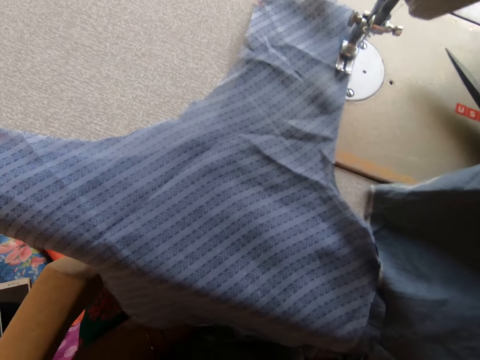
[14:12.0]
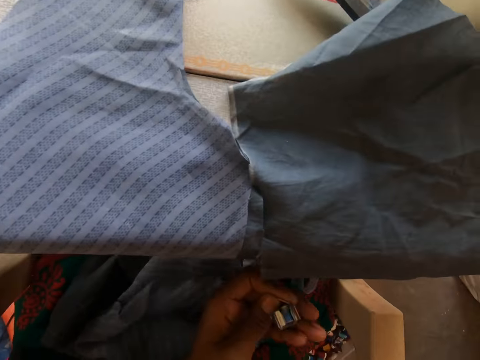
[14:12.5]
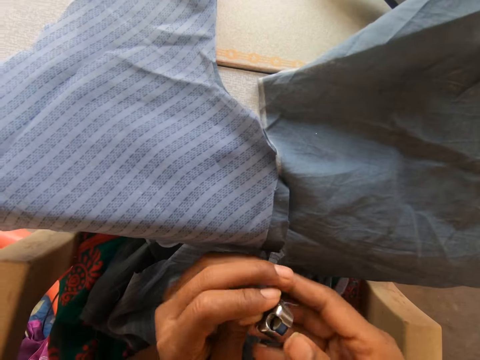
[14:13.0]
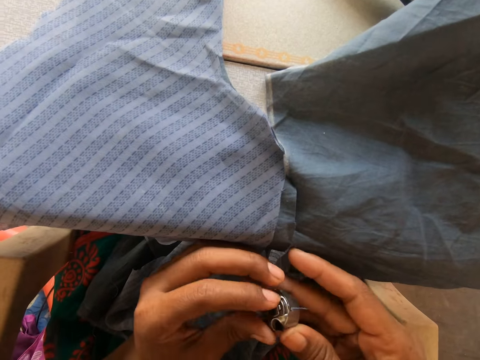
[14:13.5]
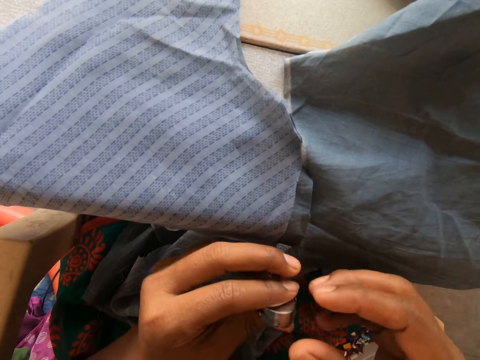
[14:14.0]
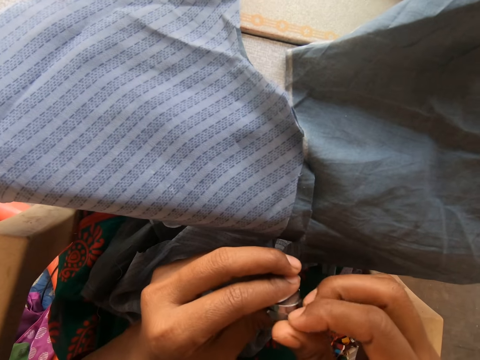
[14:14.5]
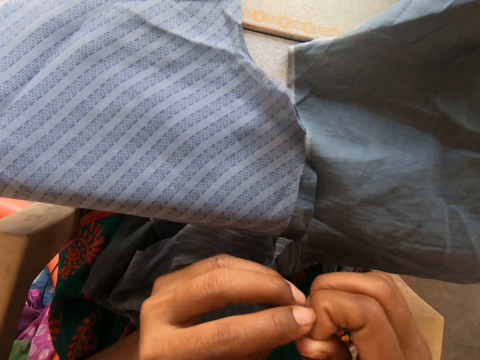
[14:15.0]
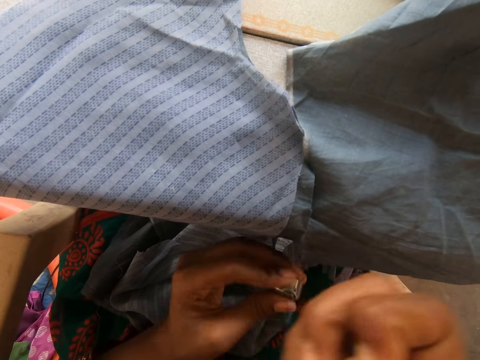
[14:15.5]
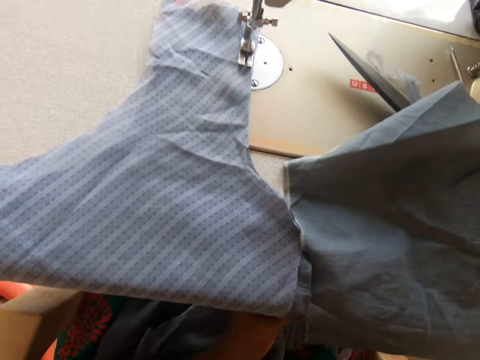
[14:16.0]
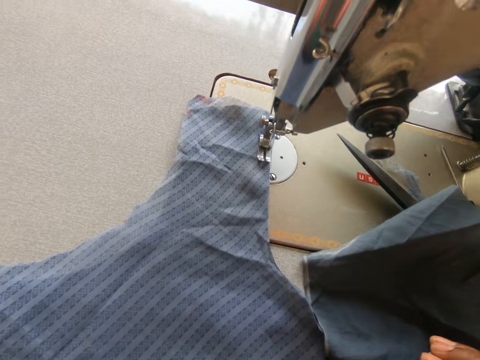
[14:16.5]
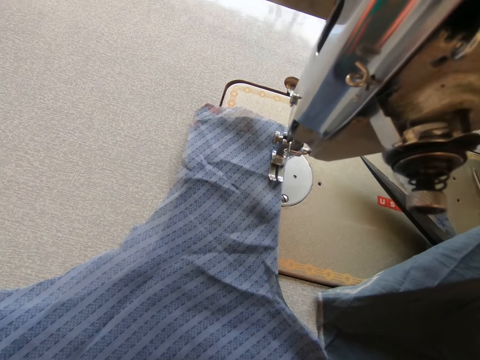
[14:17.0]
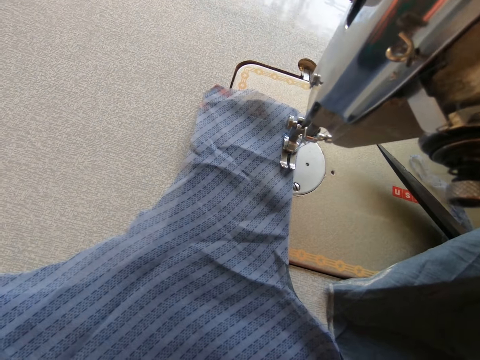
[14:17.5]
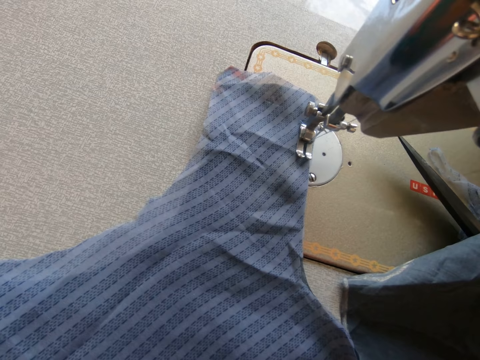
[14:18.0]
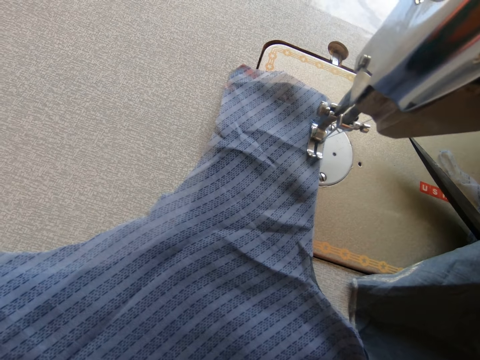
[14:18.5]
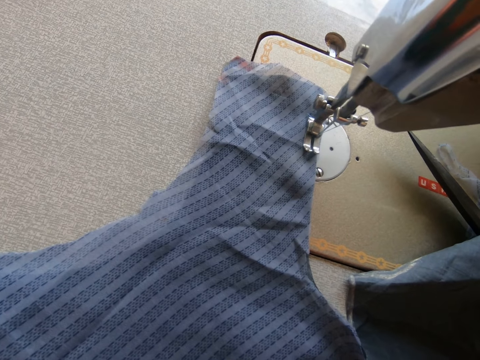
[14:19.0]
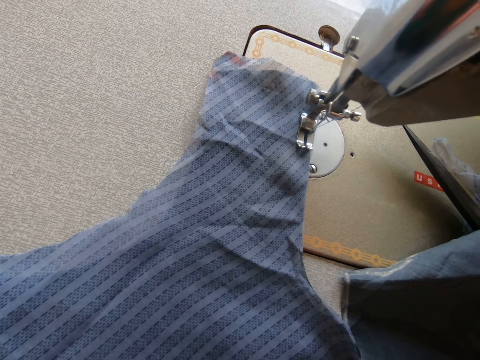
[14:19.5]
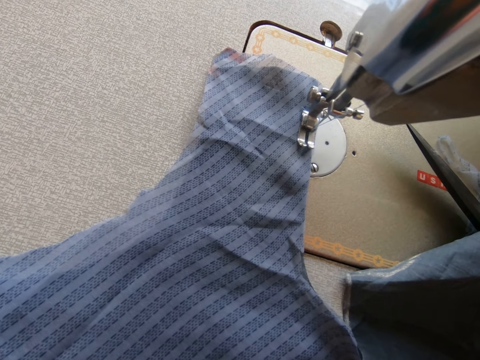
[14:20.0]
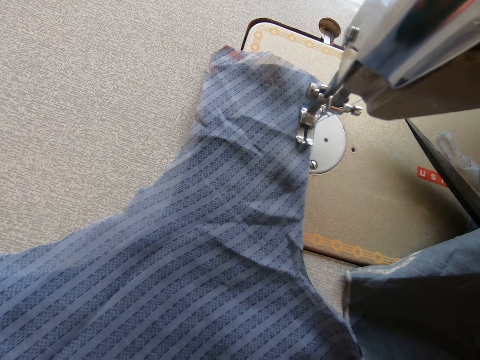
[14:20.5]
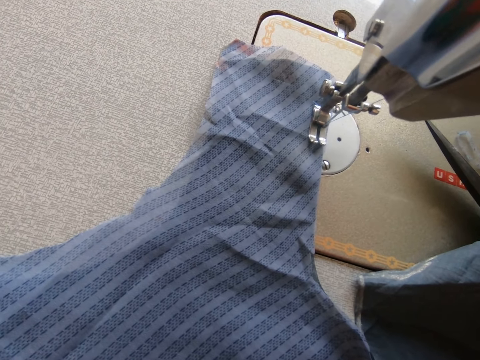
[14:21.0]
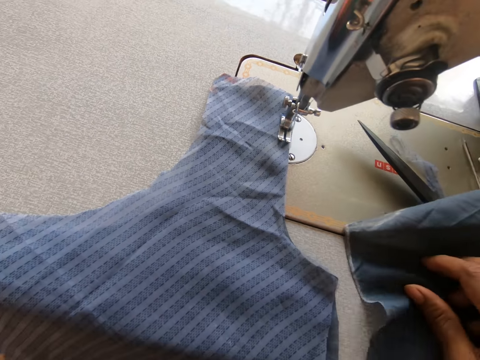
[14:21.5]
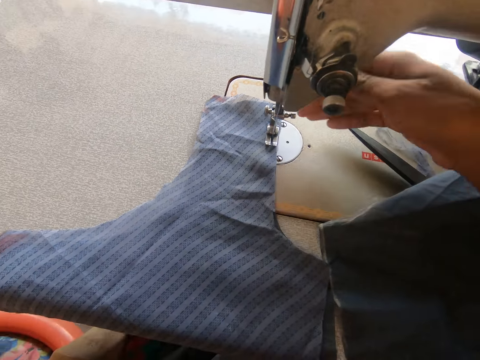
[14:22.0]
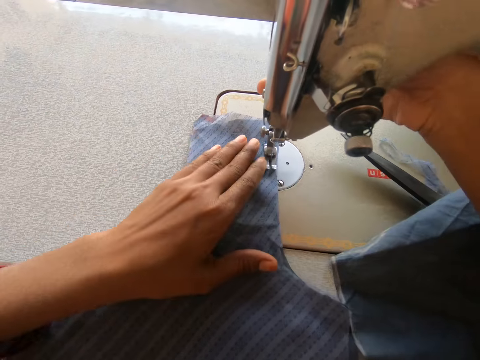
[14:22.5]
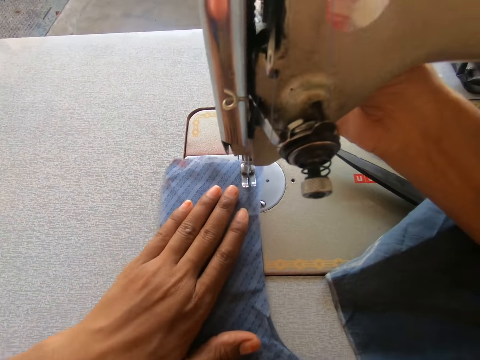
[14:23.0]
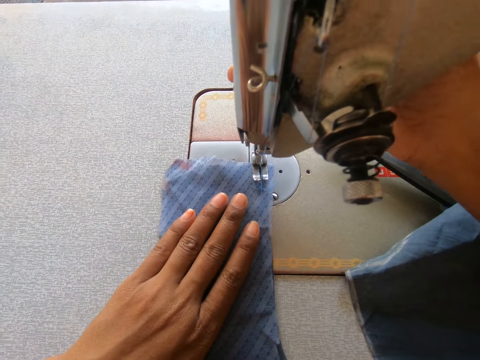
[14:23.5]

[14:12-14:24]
The camera wearer takes a bobbin case. She pulls a thread in the needle feed. She looks at the garment. She touches the sewing machine and places her left hand on the sewing machine. She turns the needle clamp.

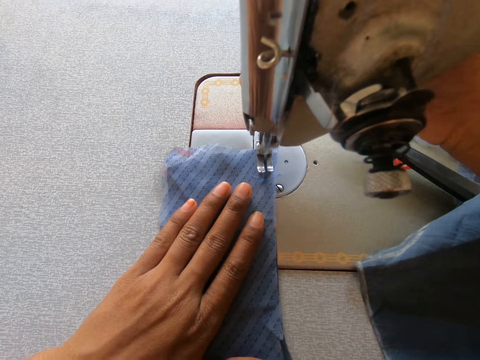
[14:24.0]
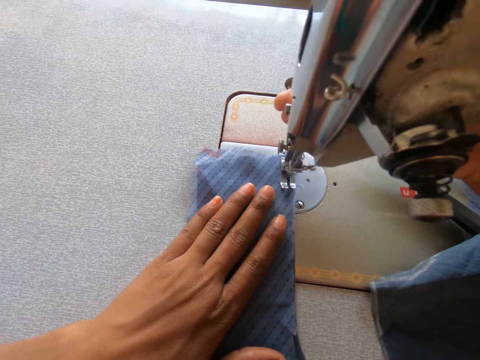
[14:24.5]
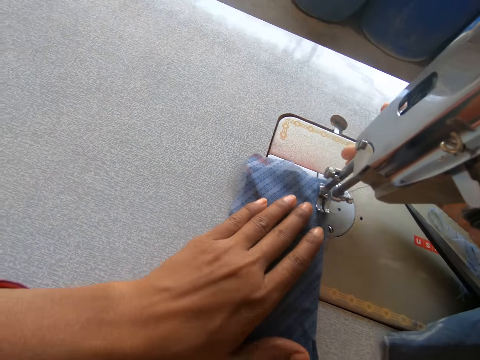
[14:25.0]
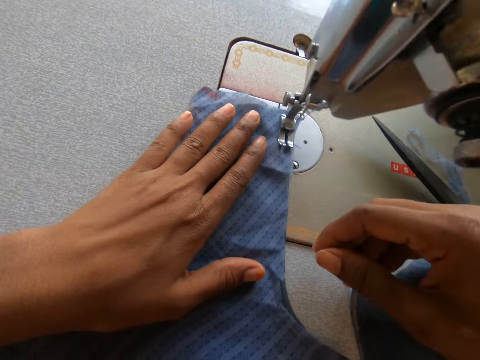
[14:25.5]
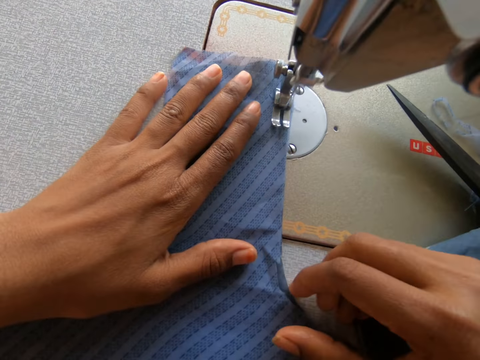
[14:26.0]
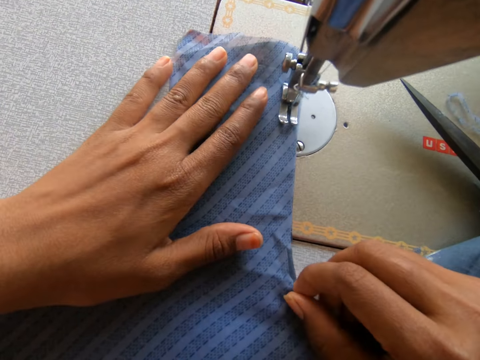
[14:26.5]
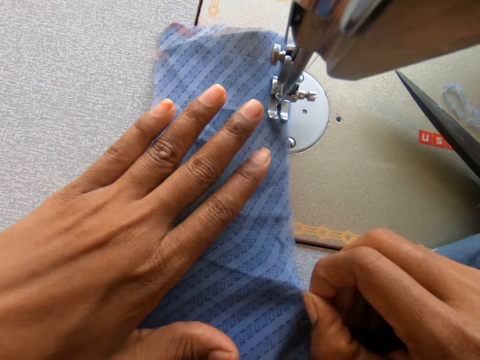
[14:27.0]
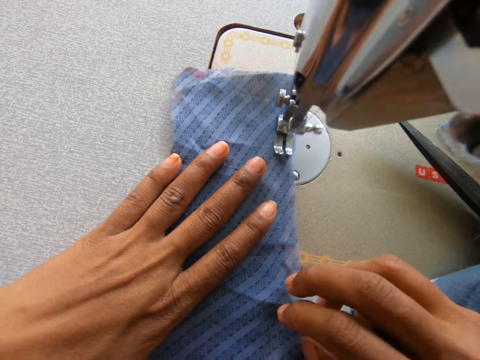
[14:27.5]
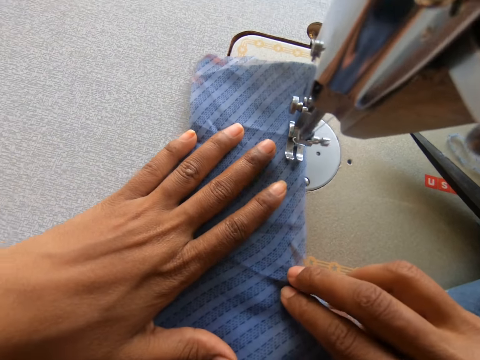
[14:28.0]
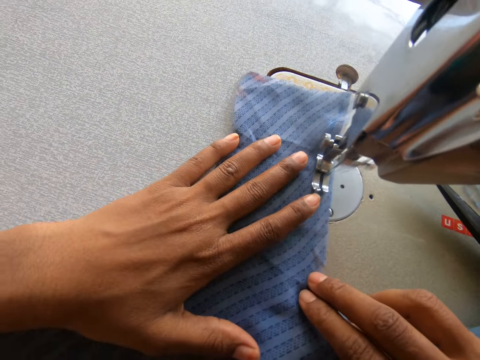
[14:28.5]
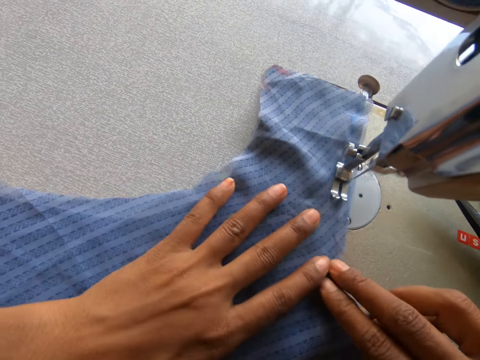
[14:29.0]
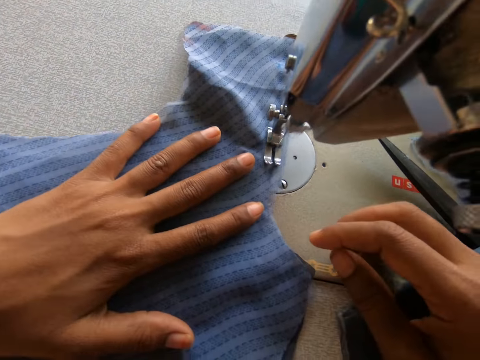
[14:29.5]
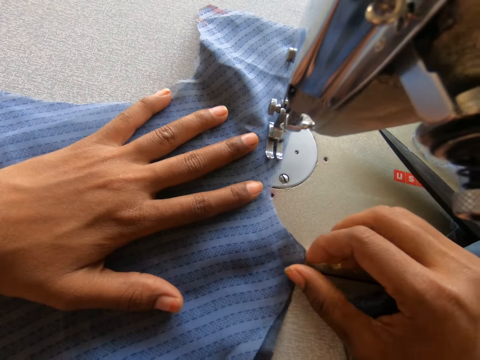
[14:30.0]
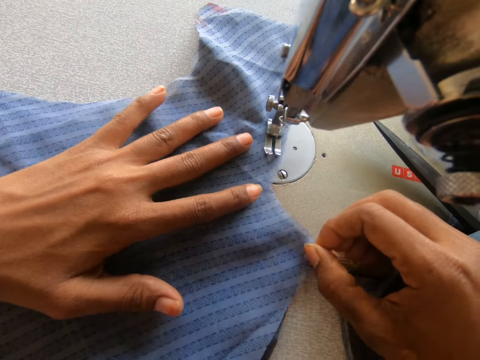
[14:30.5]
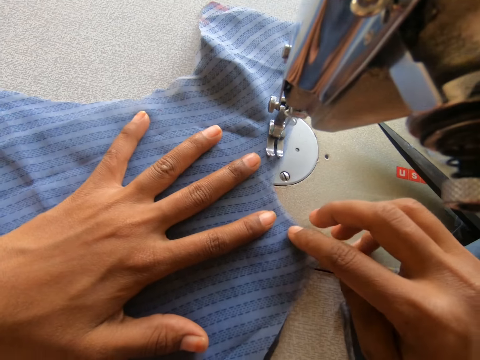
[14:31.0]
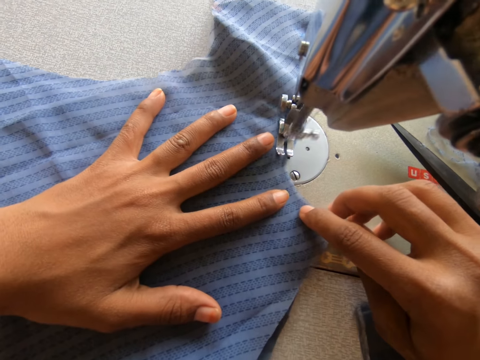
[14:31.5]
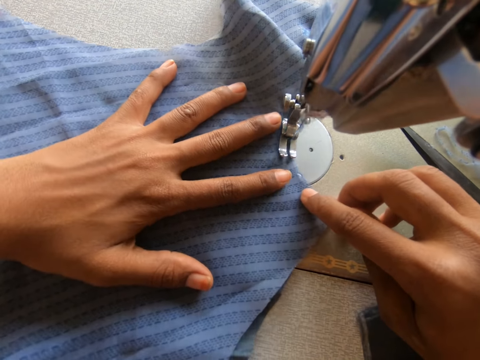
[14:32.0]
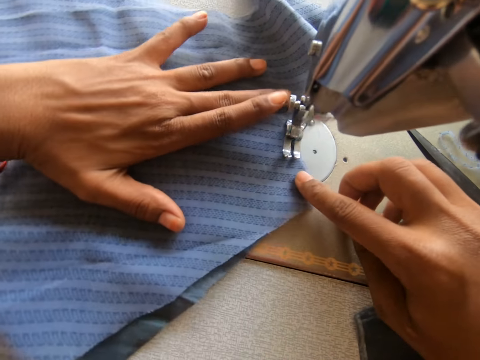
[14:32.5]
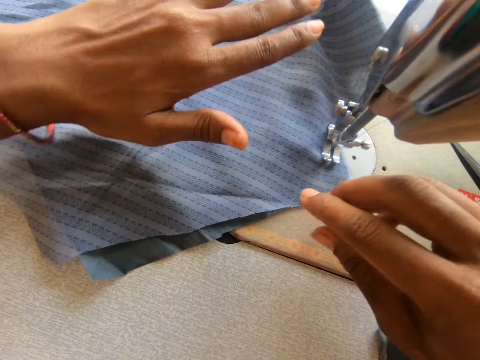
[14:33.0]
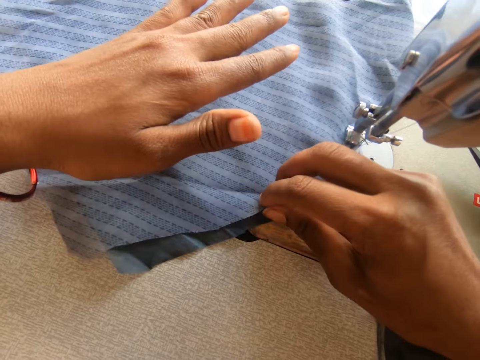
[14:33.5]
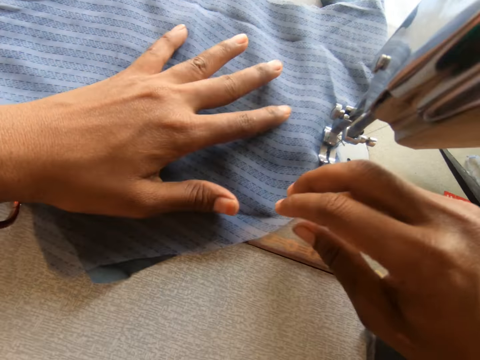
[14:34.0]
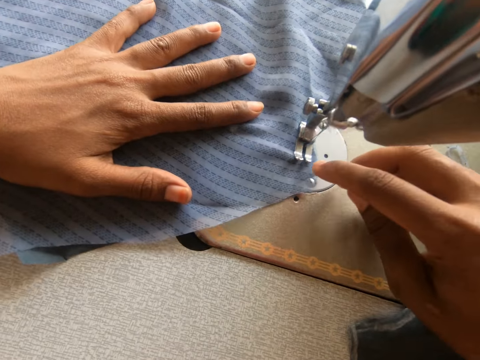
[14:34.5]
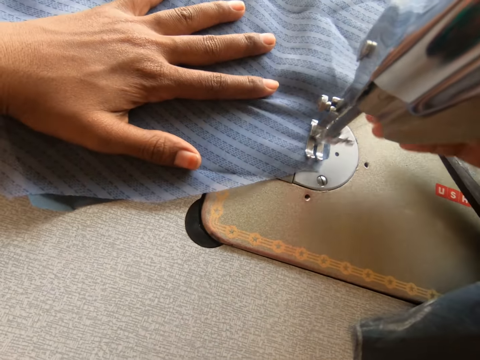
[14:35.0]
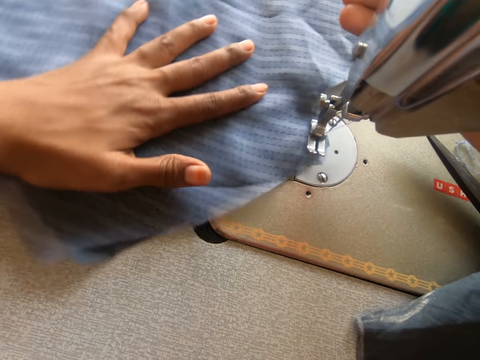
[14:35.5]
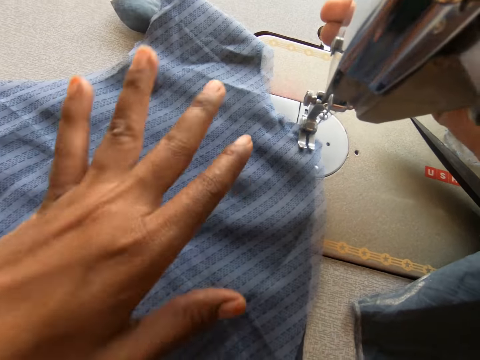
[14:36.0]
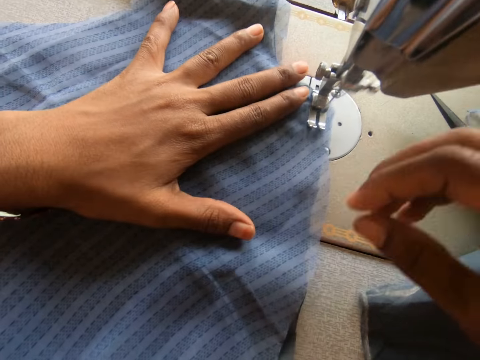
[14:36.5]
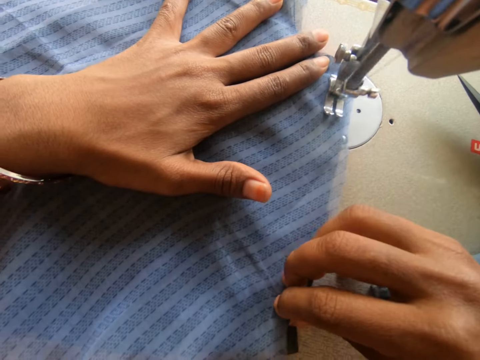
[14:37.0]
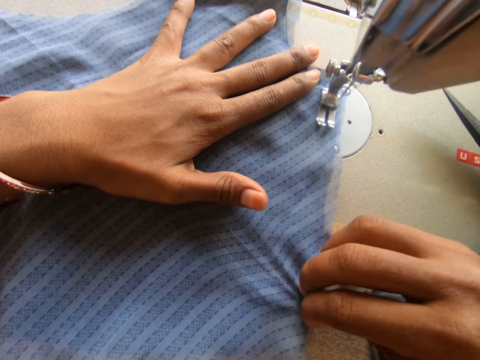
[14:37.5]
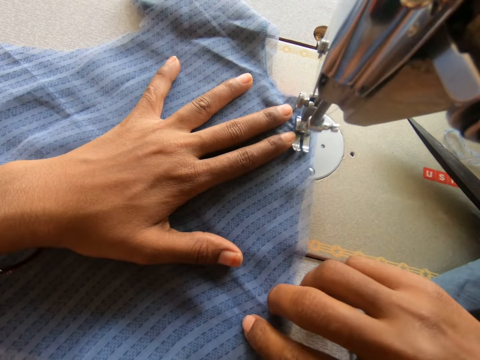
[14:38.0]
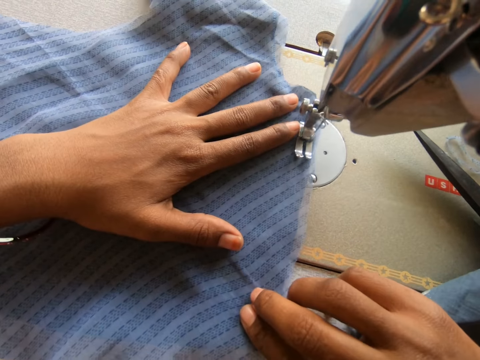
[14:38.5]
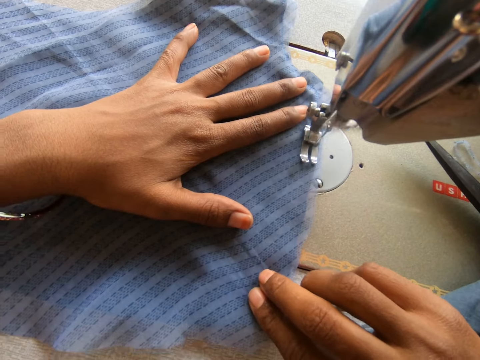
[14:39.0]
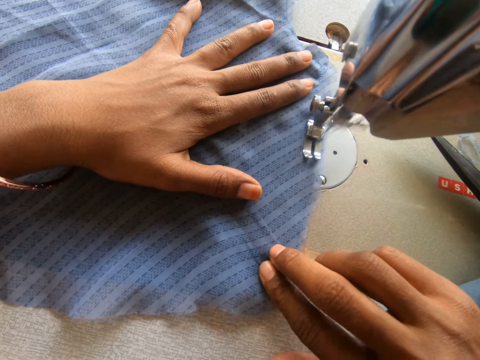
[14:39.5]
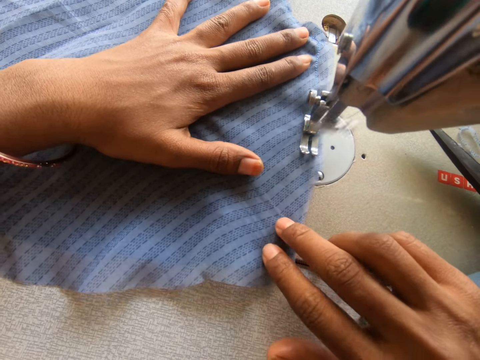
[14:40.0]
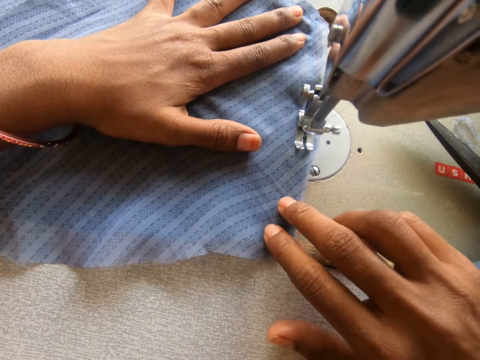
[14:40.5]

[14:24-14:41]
The camera wearer sews a garment. They pull the garment. They sew the garment. They pull the garment. They sew the garment. They pull the garment. They sew the garment. They touch the sewing machine. They turn the pieces of cloth. They sew the garment.
